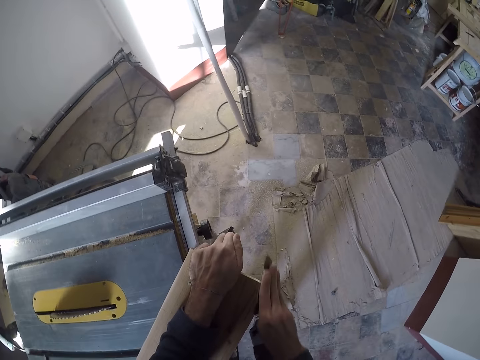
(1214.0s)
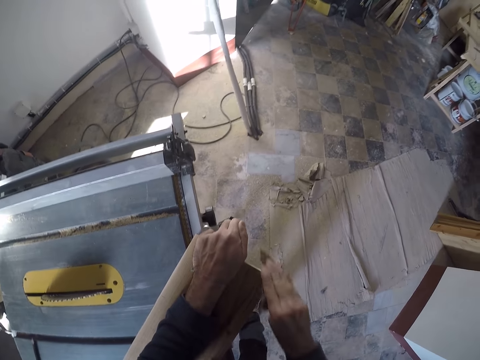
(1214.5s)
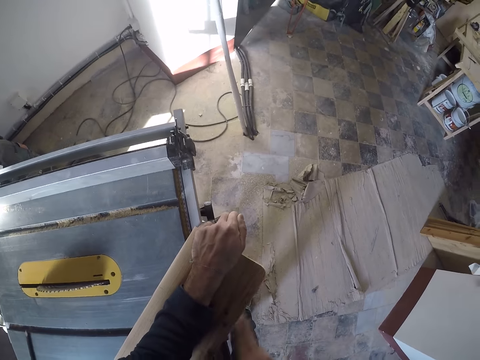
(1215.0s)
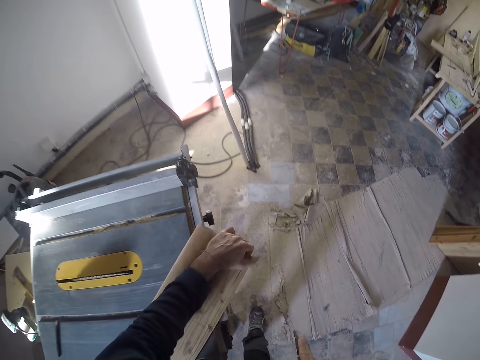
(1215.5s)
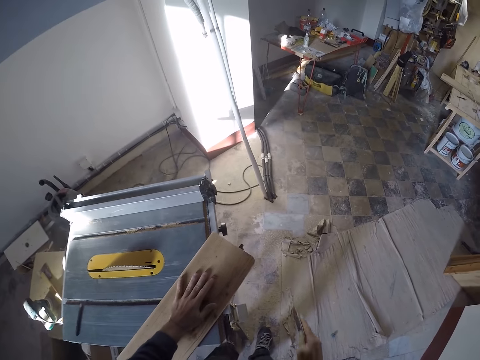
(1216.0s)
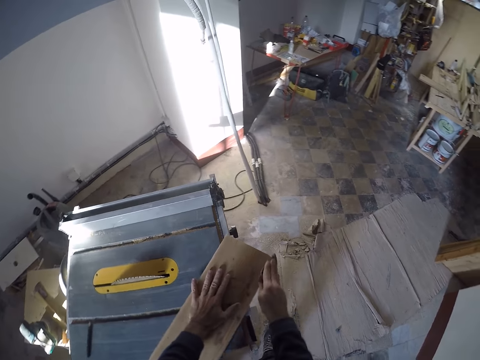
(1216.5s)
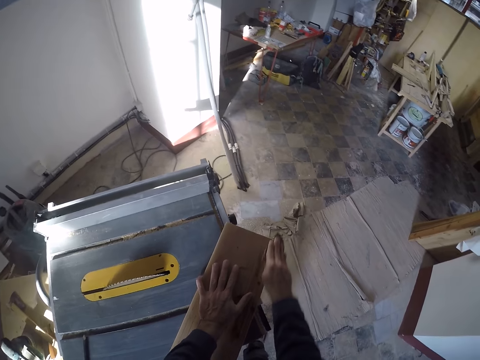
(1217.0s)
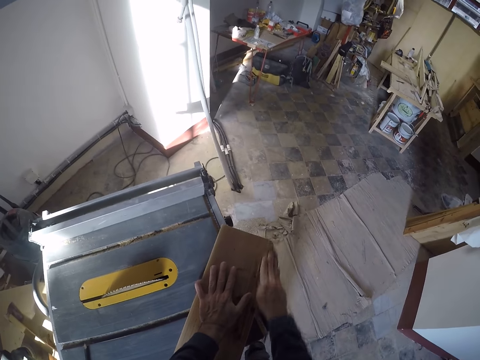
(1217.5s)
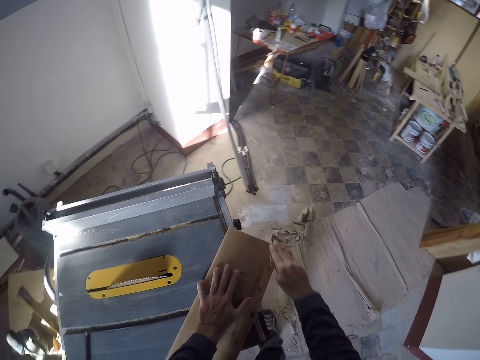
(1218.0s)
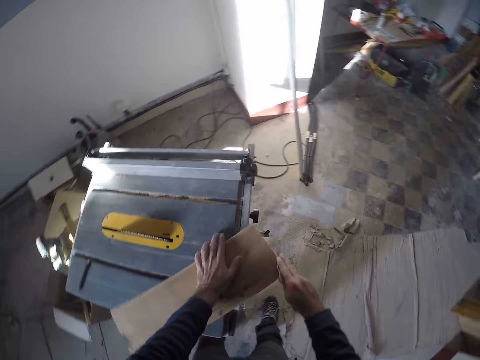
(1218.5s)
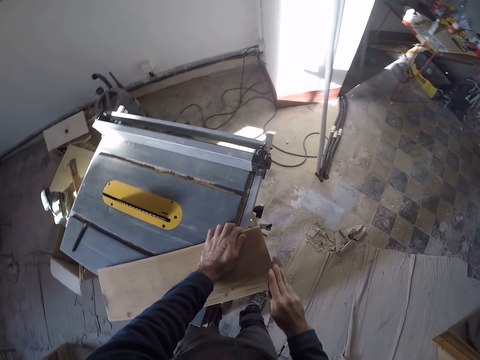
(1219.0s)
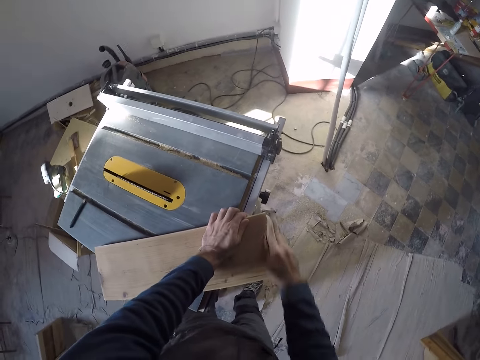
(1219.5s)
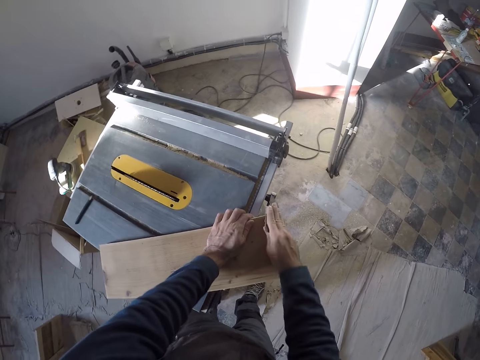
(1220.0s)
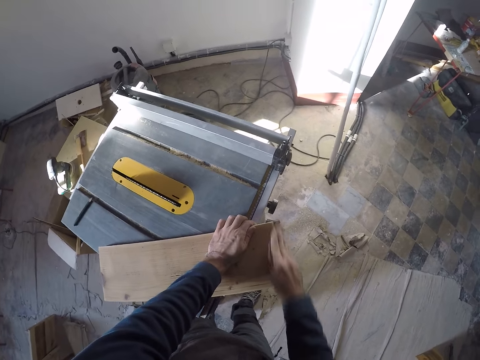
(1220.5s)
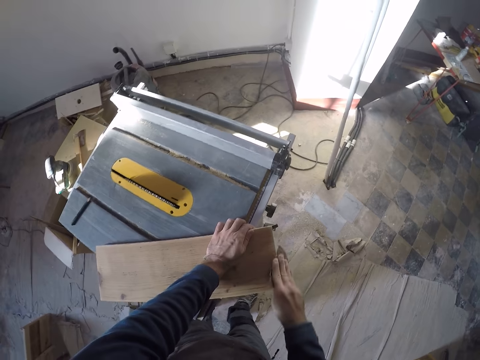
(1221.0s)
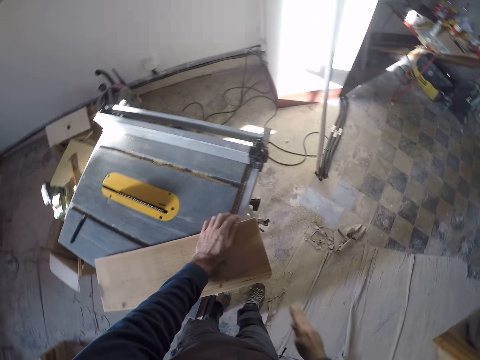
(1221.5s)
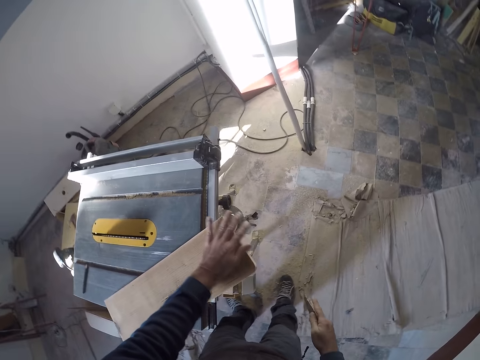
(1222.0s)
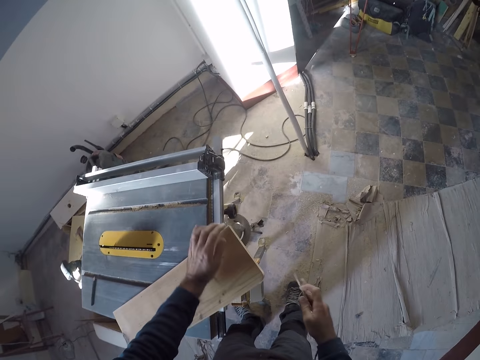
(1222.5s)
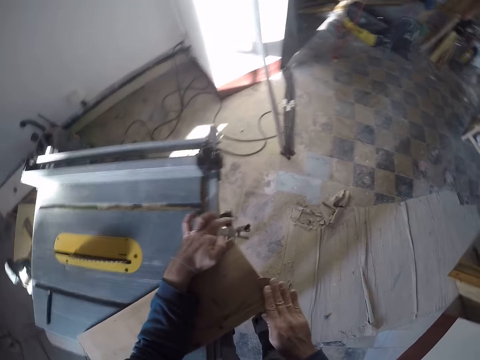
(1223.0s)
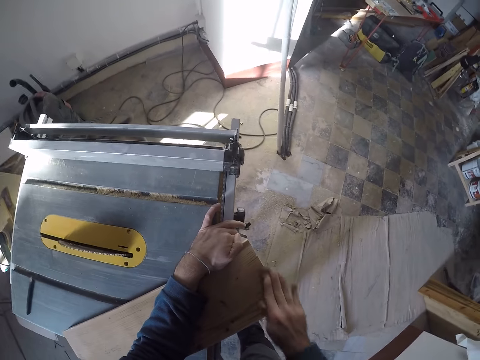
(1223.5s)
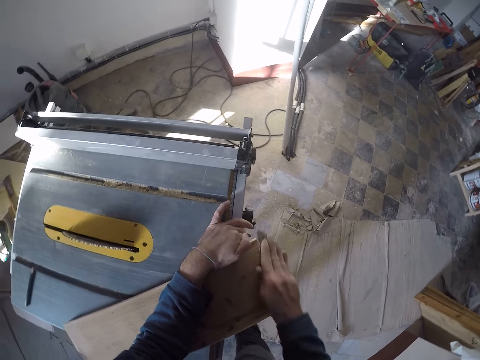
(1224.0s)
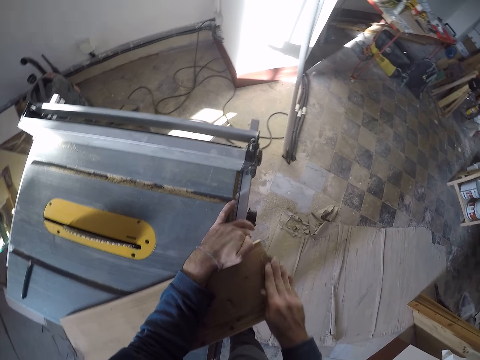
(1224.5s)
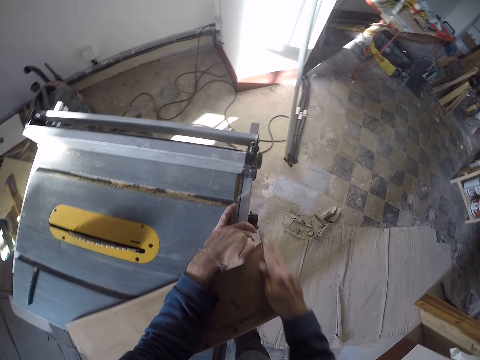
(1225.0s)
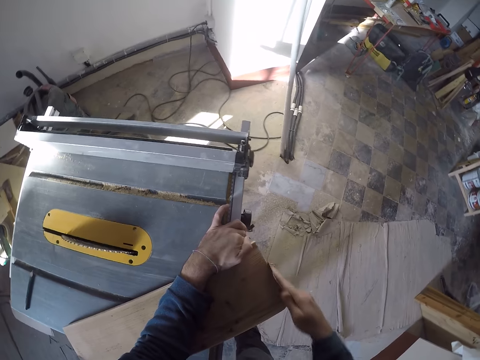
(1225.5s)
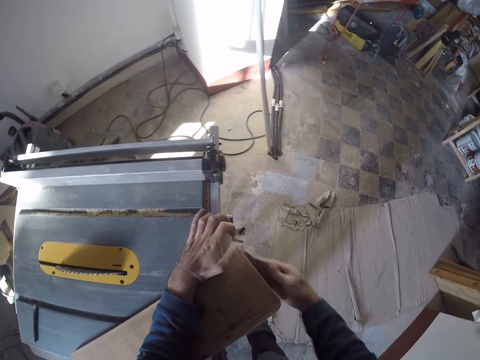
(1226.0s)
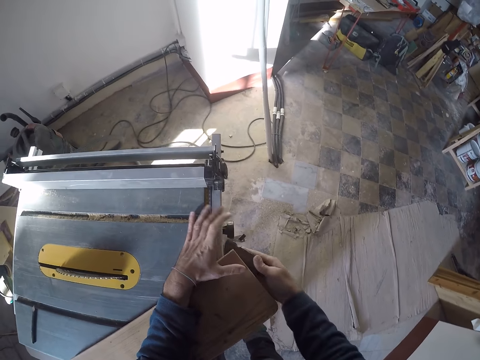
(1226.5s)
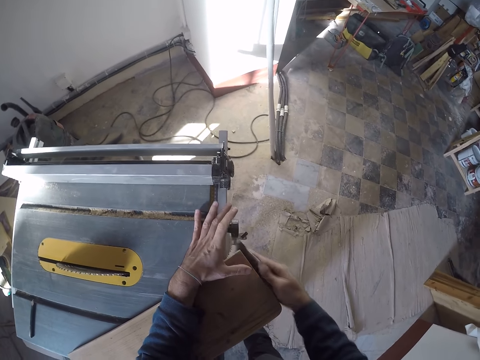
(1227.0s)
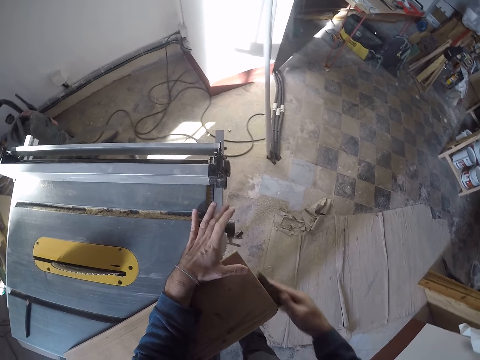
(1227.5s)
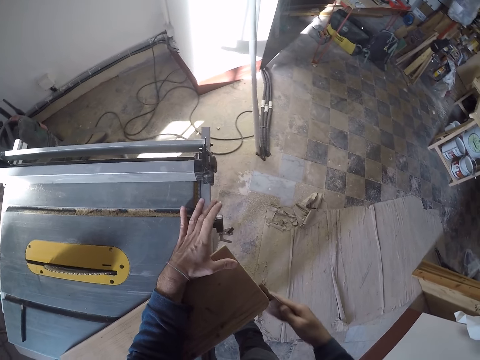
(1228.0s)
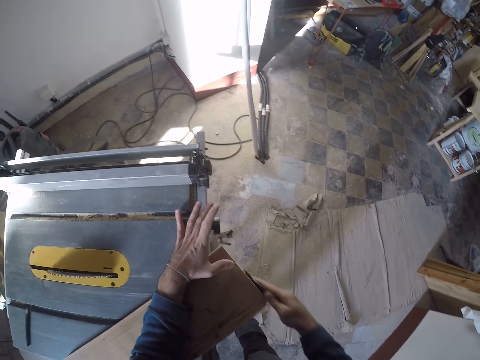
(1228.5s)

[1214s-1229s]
The camera wearer stops scrubbing the wood. He scrubs the wood with his left hand. He moves in front. He wipes the wood with his left hand. He scrubs the wood using a sandpaper.

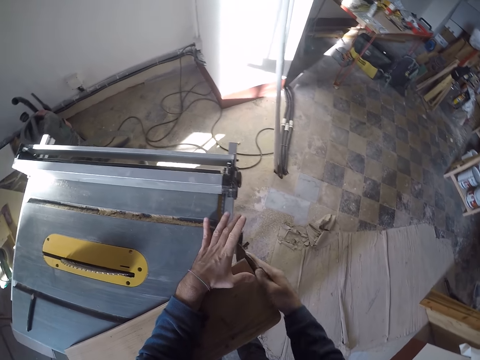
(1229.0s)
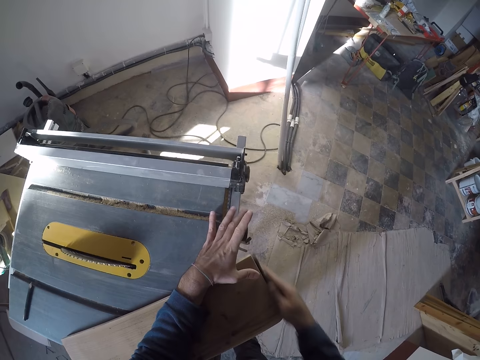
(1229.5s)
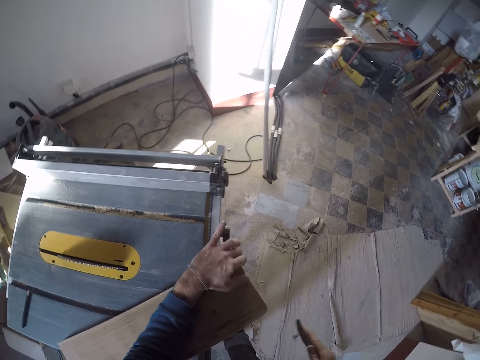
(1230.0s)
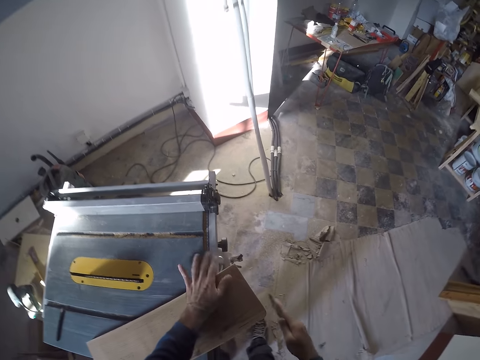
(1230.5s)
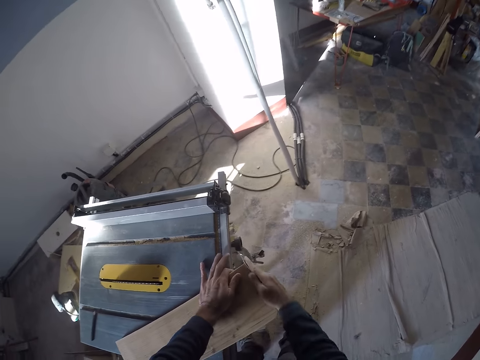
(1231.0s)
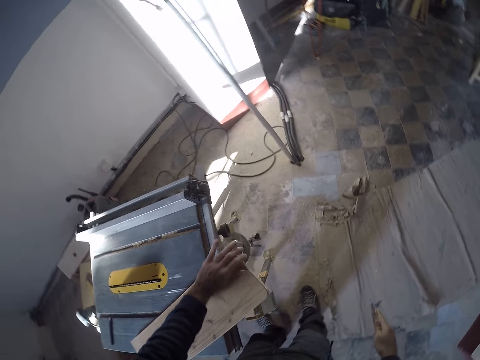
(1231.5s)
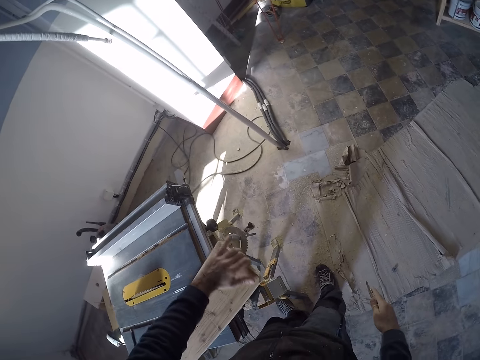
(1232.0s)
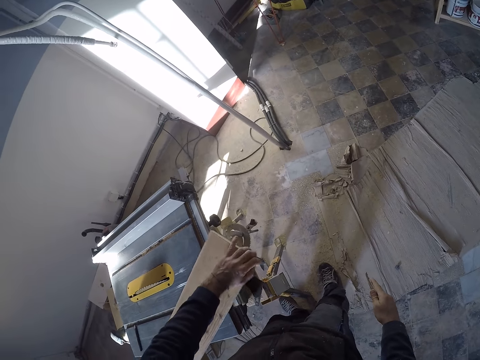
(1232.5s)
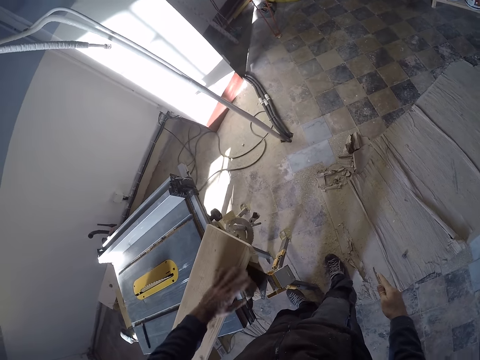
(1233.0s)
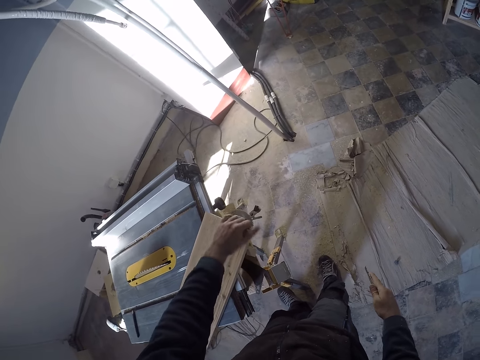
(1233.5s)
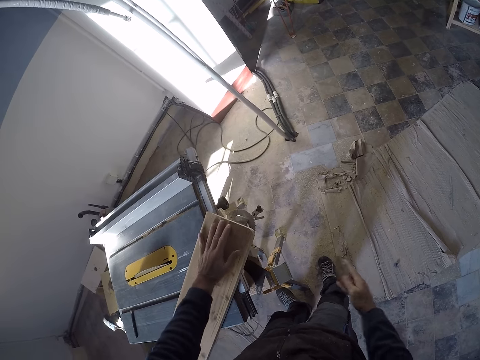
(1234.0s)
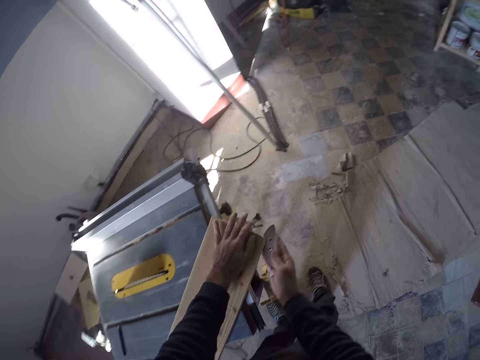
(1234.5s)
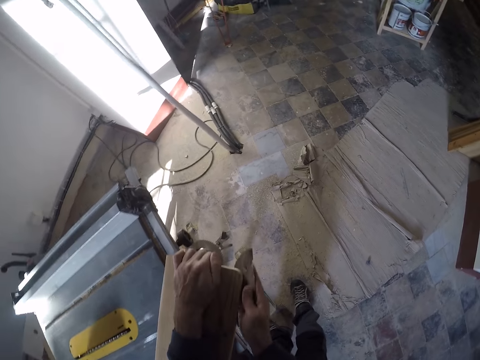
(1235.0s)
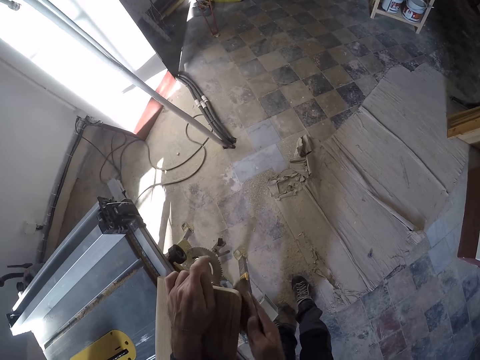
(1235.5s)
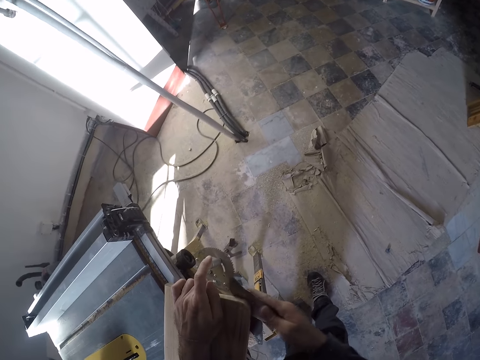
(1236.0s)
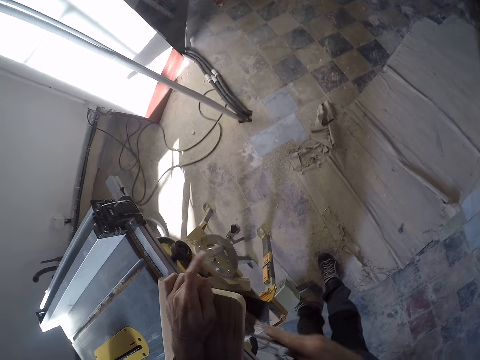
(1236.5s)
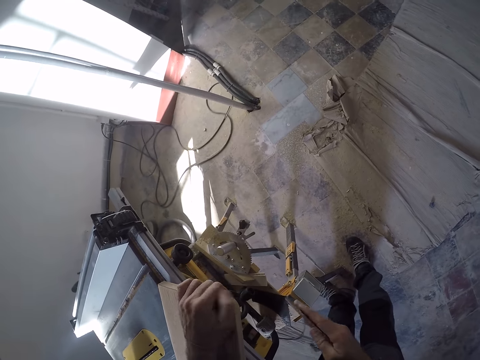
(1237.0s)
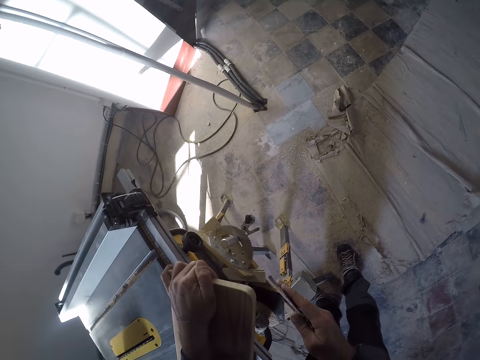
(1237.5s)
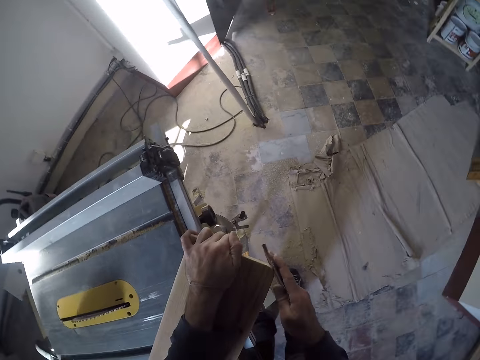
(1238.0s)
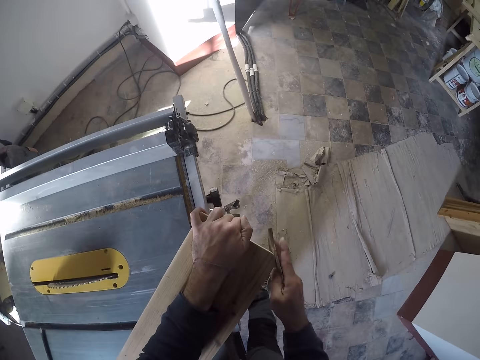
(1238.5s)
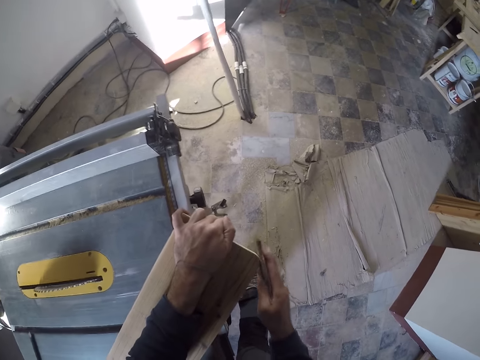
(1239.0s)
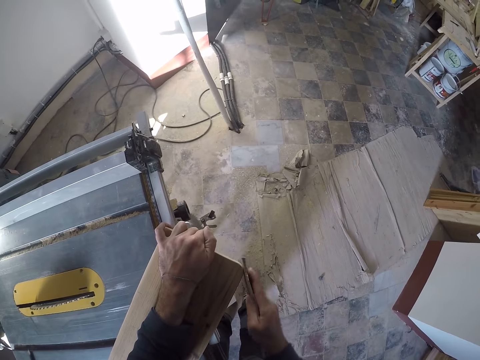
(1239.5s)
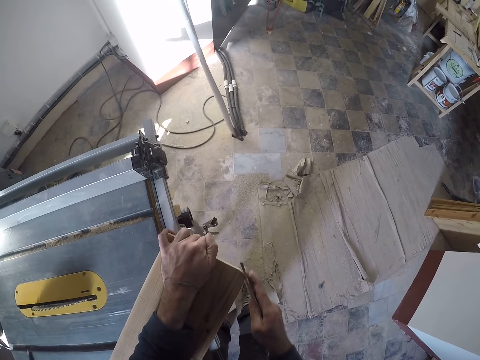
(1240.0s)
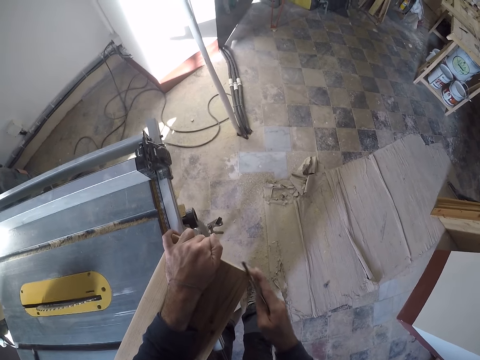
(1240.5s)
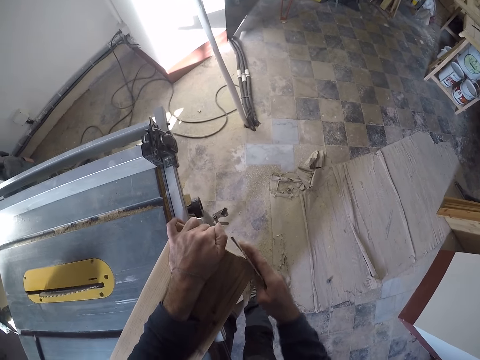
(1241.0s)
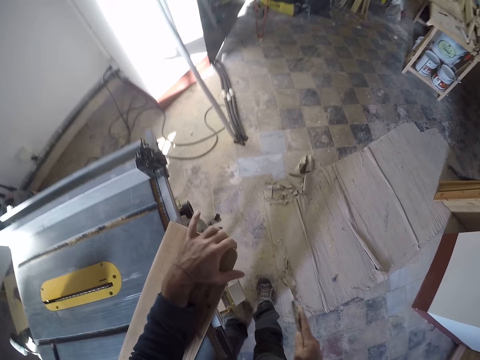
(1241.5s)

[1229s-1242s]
The camera wearer inspects the wood with his left hand. He scrubs the sandpaper with his right hand.
